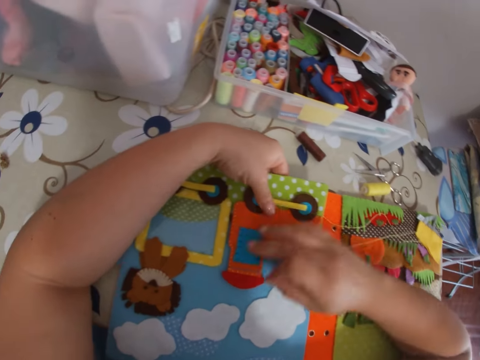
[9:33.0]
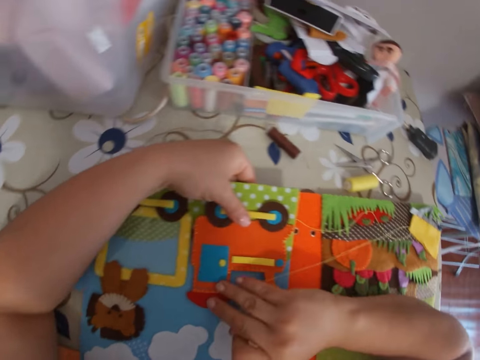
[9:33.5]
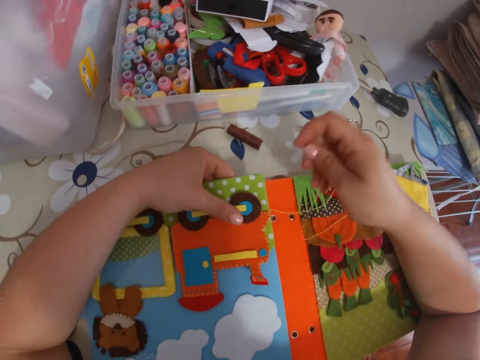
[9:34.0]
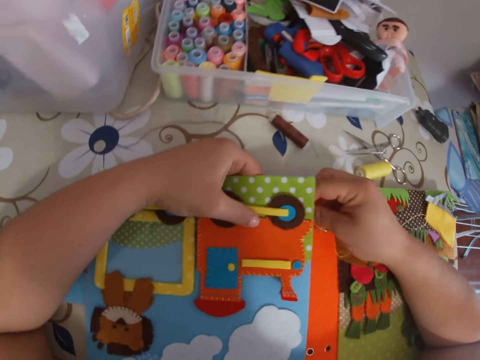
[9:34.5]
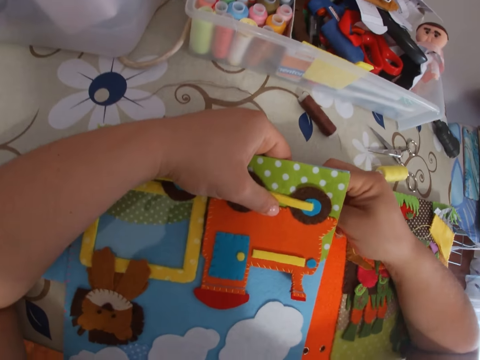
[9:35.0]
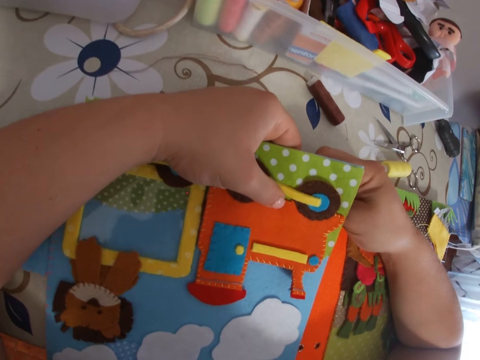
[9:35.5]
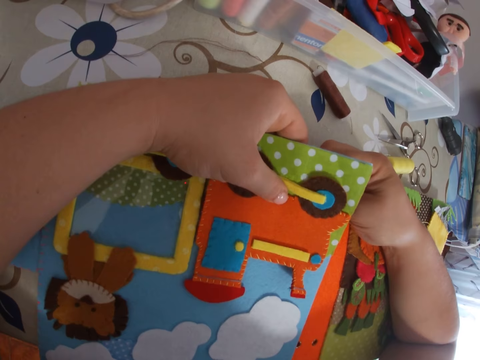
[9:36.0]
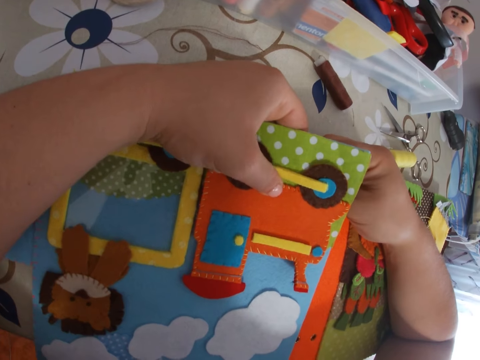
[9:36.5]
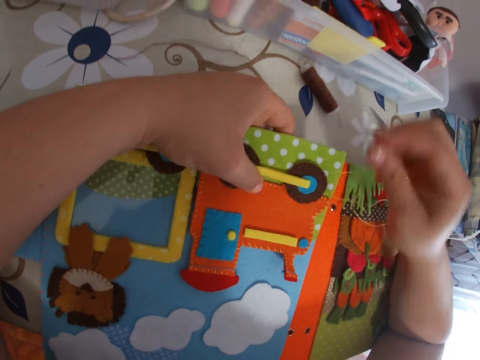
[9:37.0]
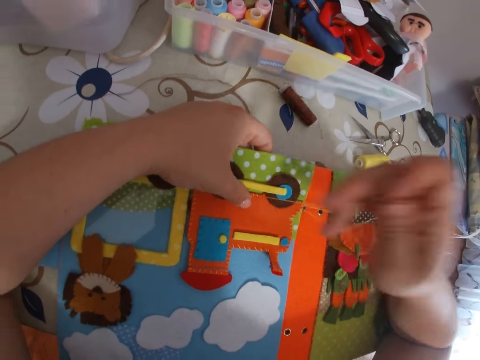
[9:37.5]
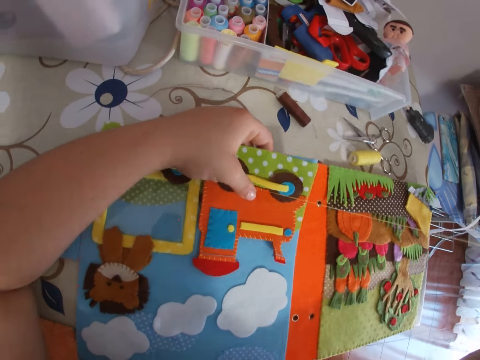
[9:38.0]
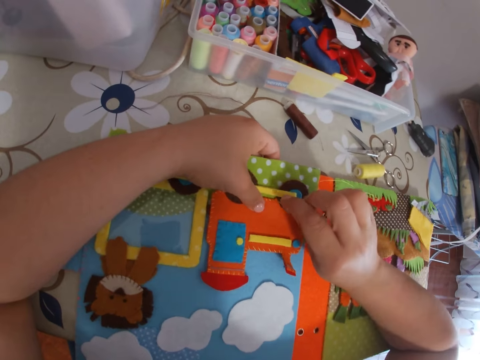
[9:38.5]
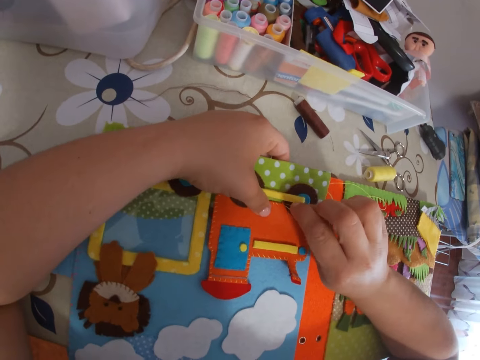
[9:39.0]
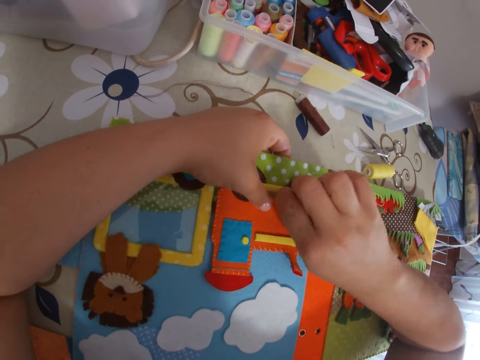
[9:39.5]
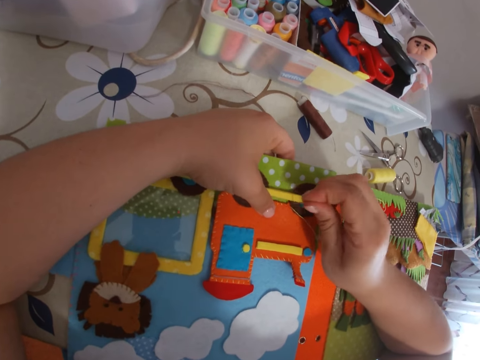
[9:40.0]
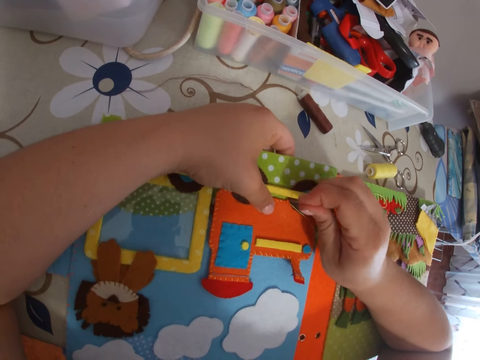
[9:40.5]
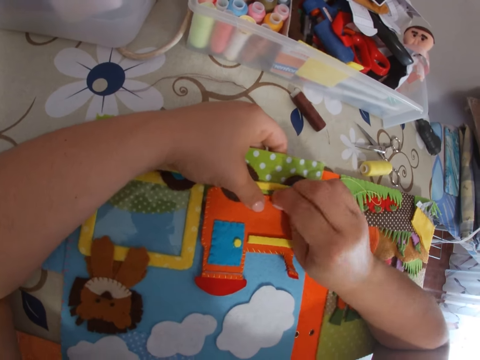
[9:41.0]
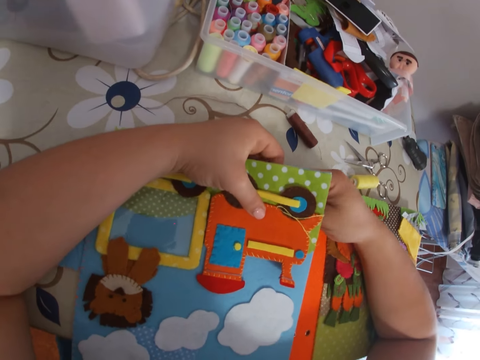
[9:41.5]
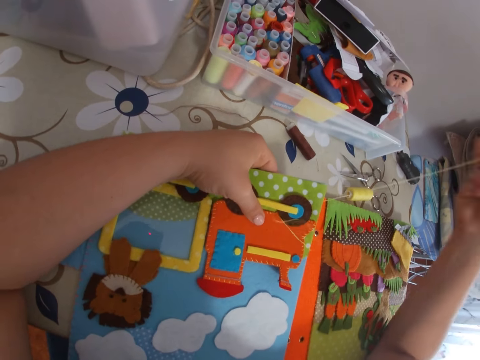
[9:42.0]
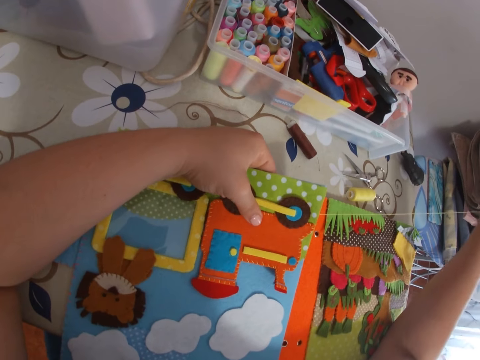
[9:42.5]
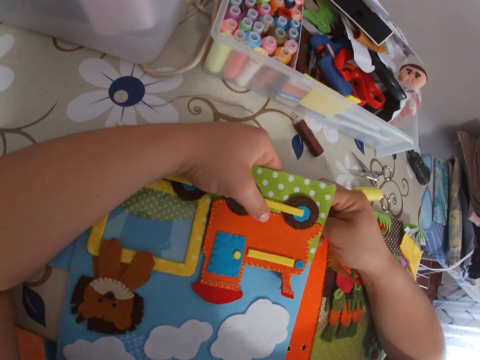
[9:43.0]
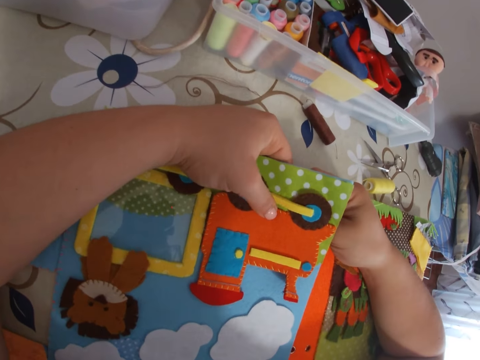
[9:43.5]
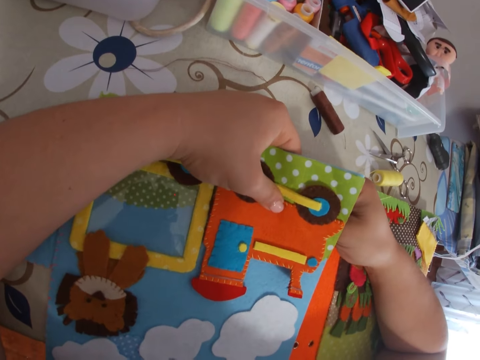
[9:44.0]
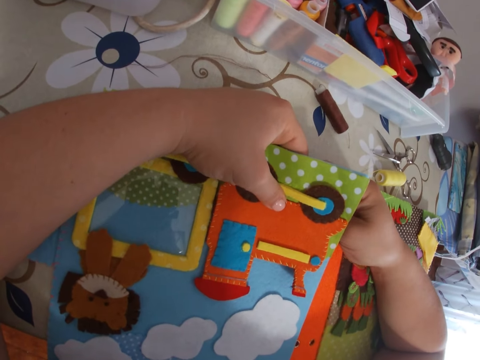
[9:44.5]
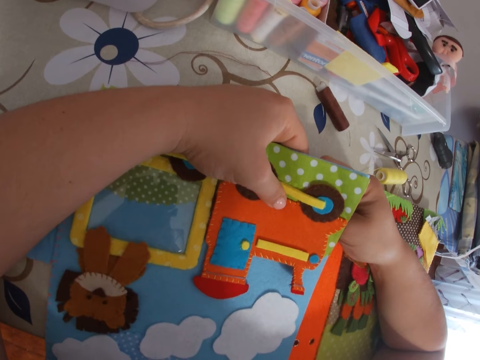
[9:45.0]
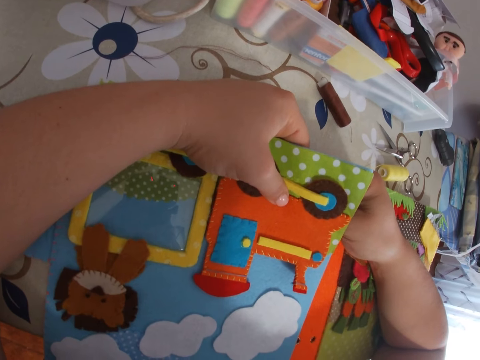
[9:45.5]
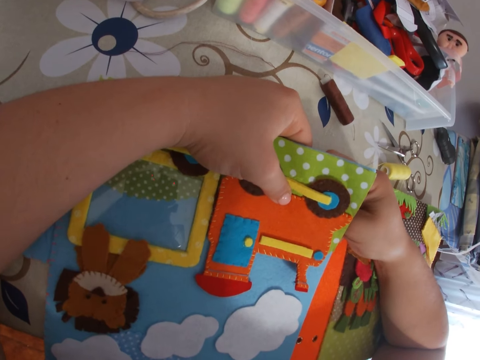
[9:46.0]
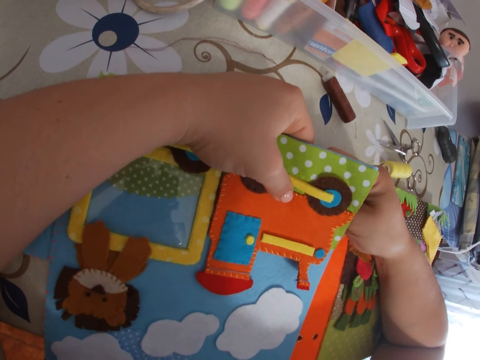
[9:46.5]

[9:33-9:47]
The camera wearer touches the paper book. She sticks a needle with thread in the paper. She pulls the needle with thread through the paper with her right hand. She sticks the needle with thread in the paper. She pulls the needle with thread through the paper with her right hand. She sticks the needle with thread in the paper.

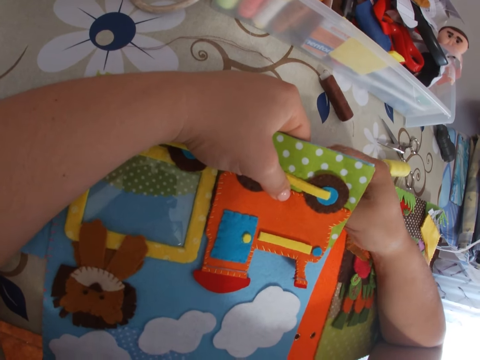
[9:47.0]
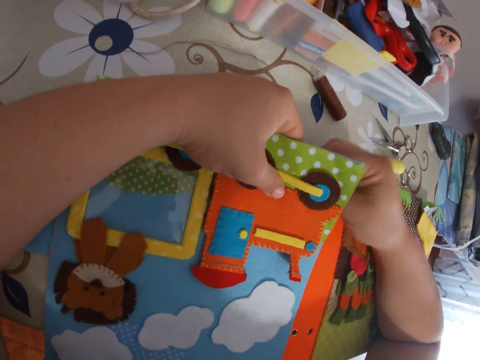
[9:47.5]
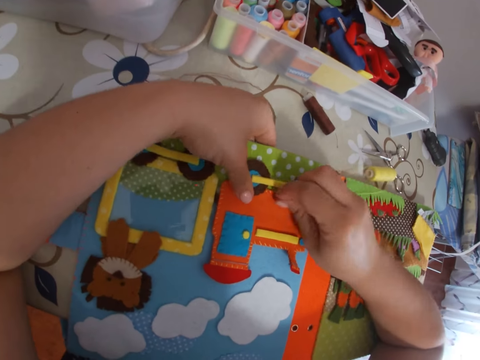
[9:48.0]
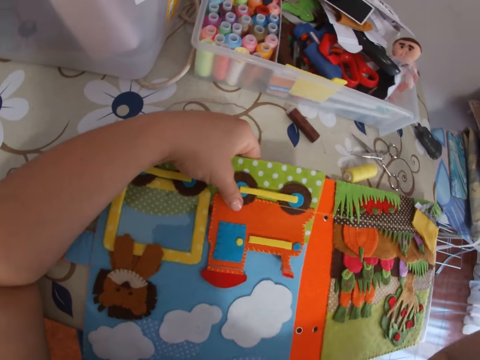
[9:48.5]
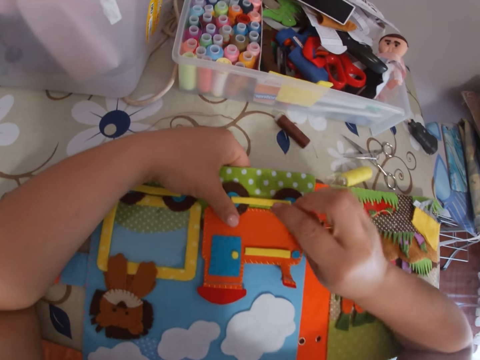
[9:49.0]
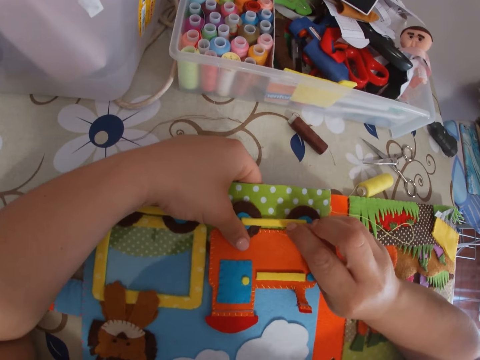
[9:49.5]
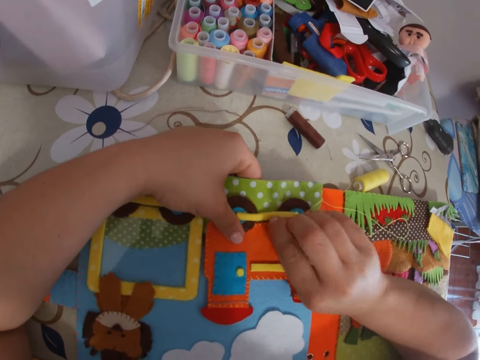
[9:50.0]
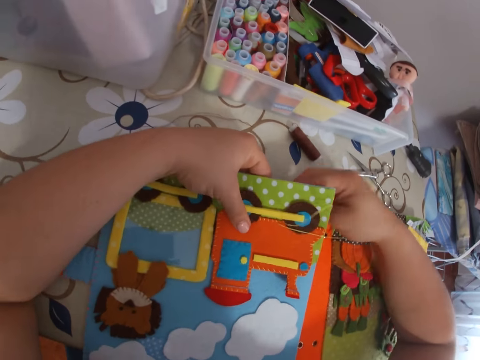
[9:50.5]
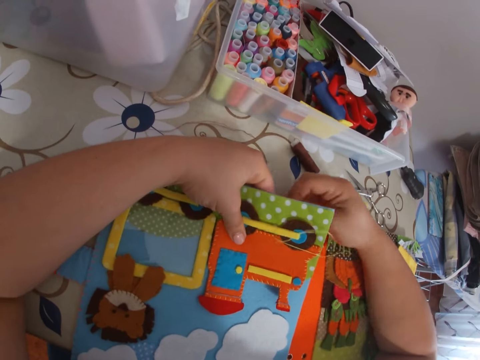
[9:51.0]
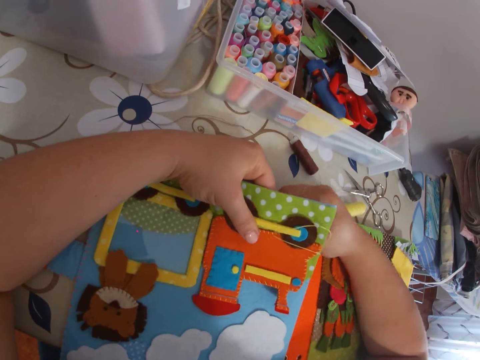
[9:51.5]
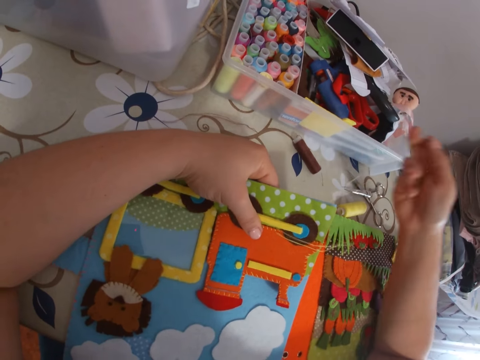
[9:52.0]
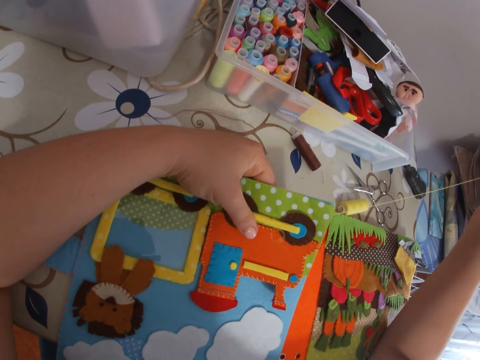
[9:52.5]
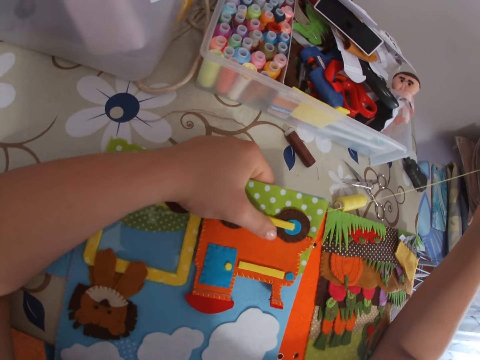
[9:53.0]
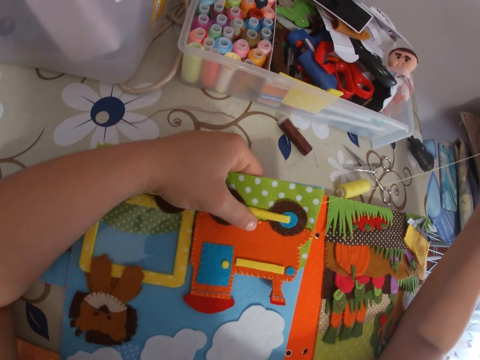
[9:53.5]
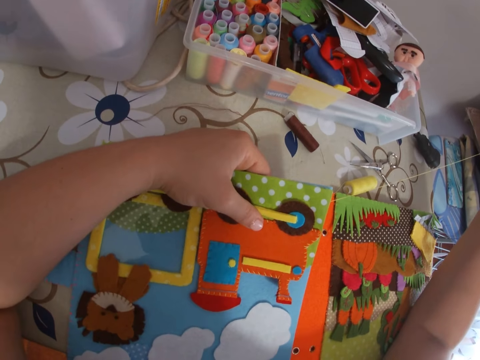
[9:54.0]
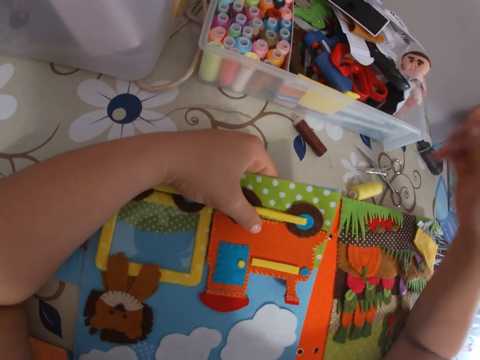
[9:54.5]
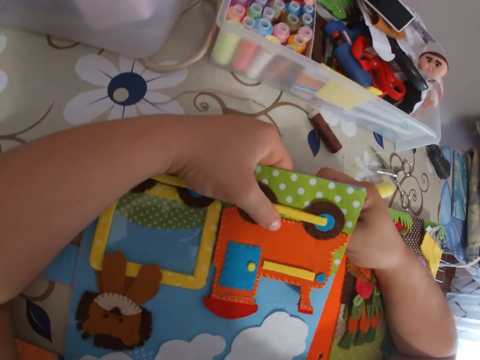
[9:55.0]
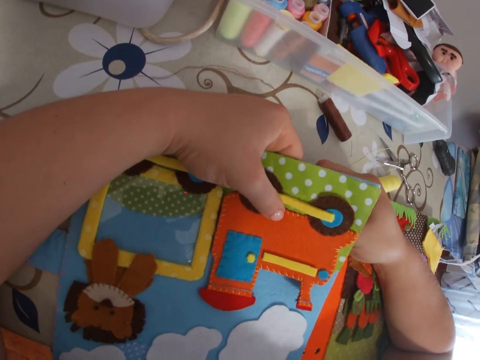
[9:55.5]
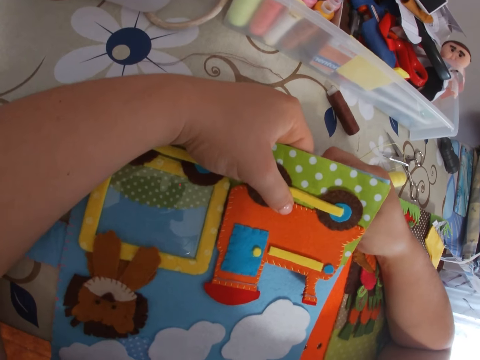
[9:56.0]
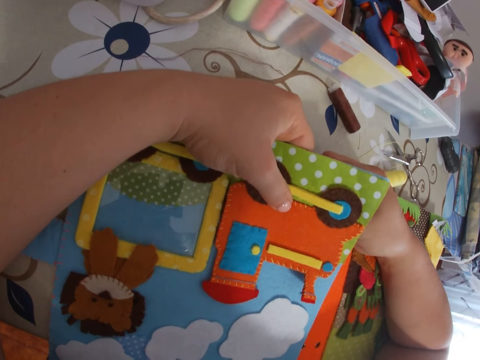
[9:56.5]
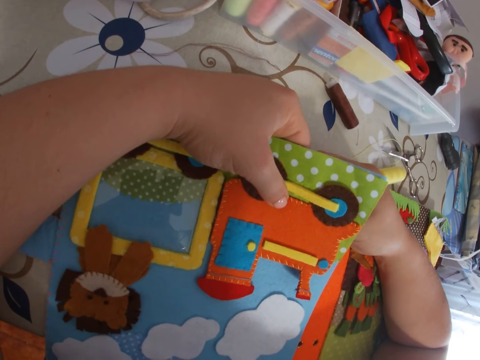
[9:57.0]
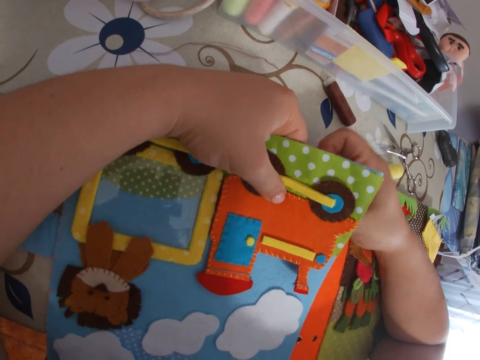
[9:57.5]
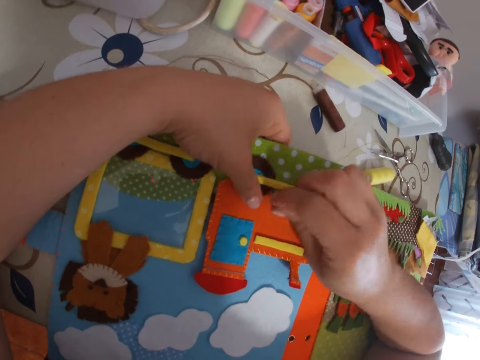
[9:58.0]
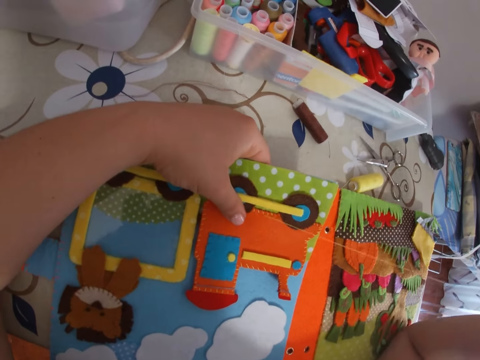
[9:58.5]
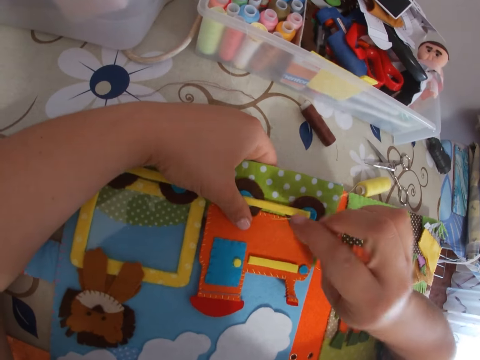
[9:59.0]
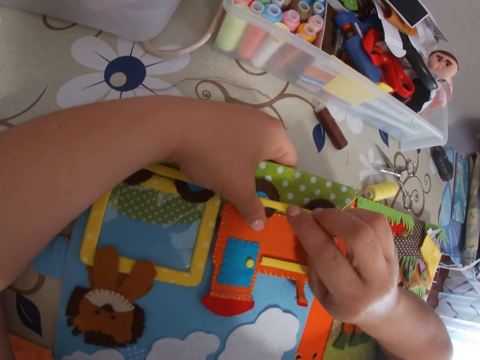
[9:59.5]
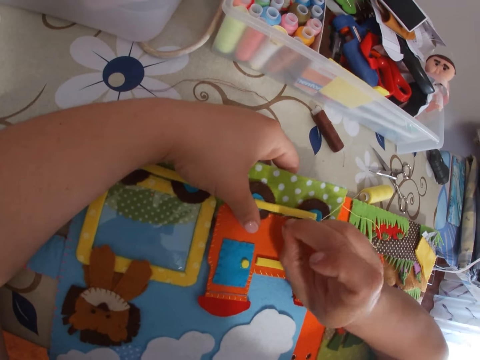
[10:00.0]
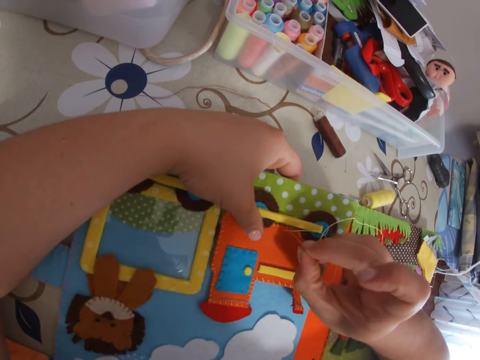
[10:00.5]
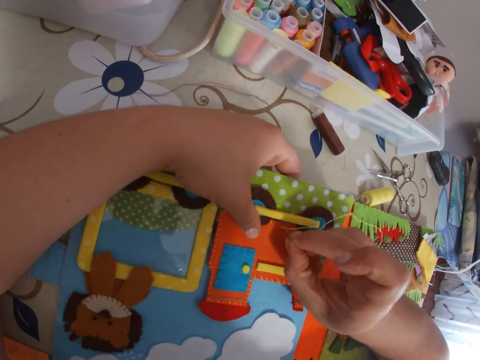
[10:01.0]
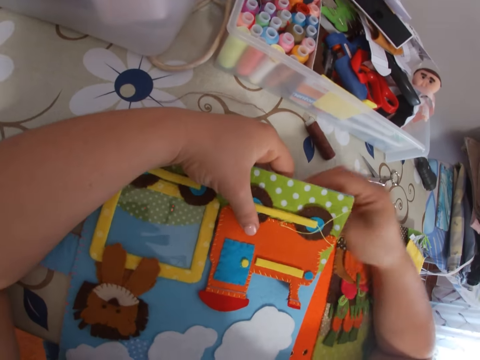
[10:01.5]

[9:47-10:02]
The camera wearer pulls the needle with thread through the paper with her right hand. She sticks the needle with thread in the paper. She pulls the needle with thread through the paper with her right hand. She sticks the needle with thread in the paper. She pulls the needle with thread through the paper with her right hand. She sticks the needle with thread in the paper.
